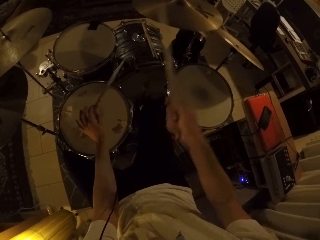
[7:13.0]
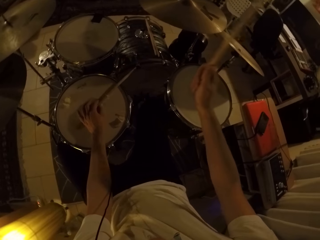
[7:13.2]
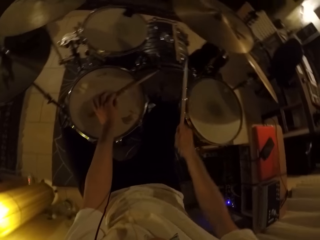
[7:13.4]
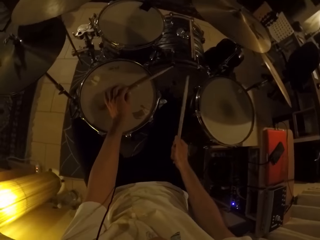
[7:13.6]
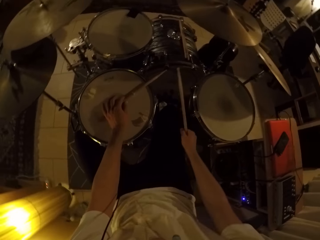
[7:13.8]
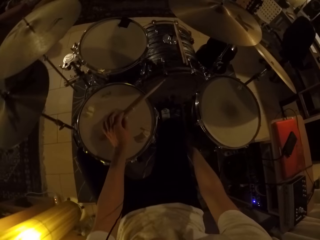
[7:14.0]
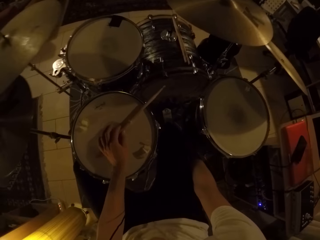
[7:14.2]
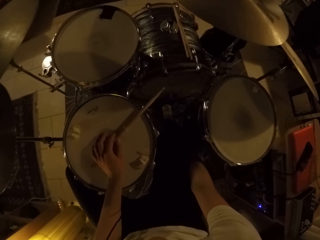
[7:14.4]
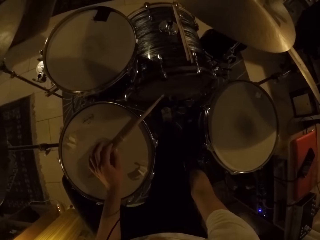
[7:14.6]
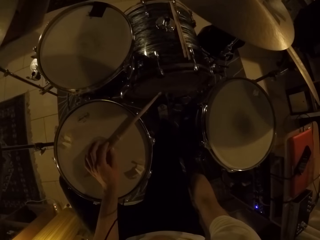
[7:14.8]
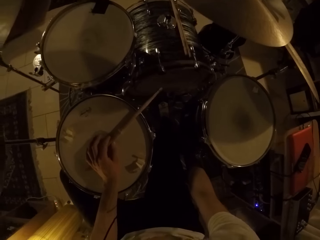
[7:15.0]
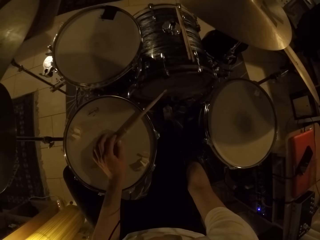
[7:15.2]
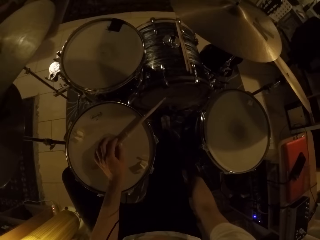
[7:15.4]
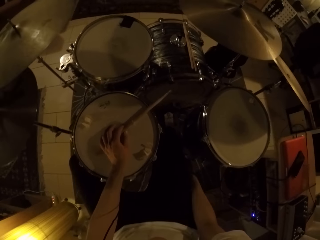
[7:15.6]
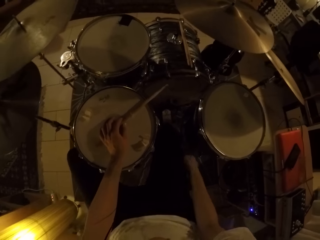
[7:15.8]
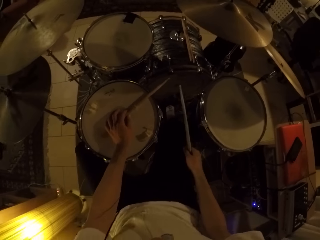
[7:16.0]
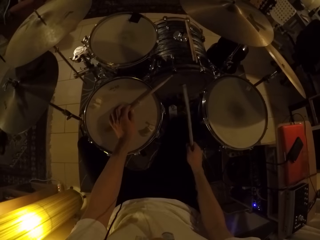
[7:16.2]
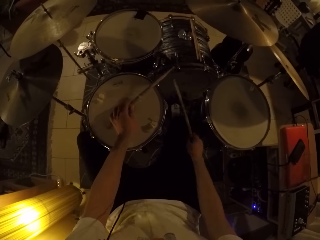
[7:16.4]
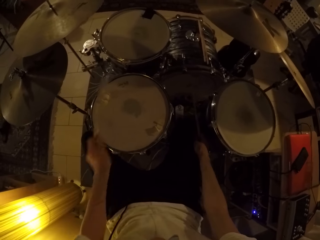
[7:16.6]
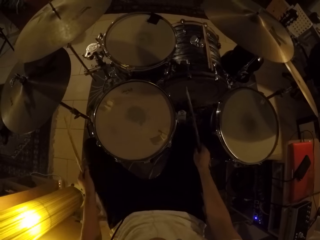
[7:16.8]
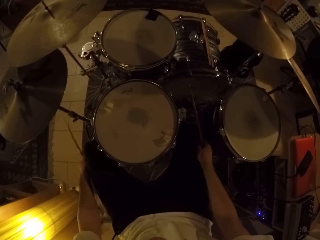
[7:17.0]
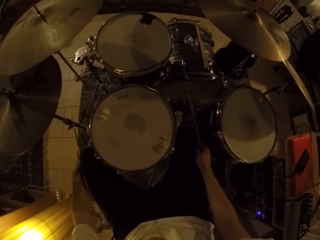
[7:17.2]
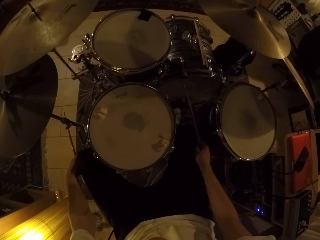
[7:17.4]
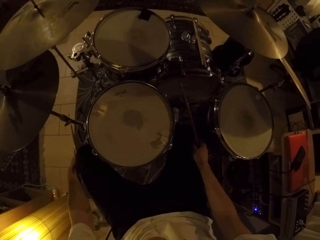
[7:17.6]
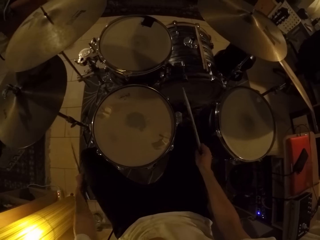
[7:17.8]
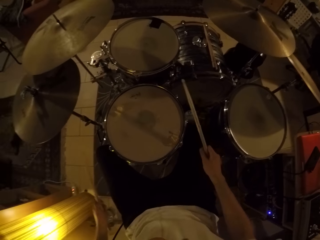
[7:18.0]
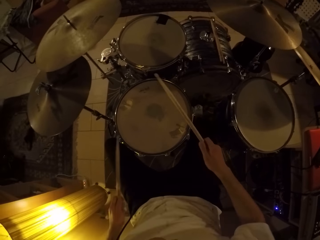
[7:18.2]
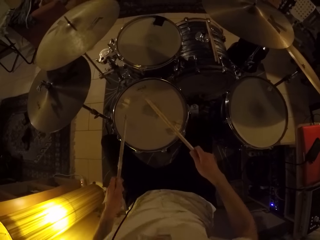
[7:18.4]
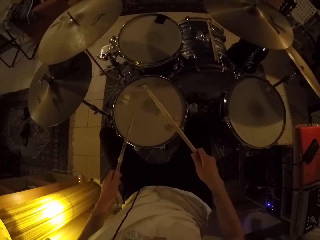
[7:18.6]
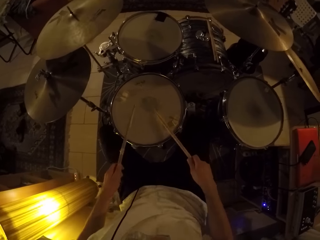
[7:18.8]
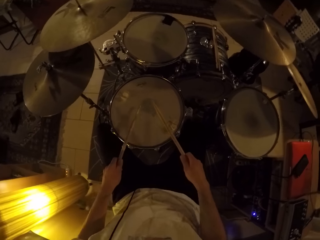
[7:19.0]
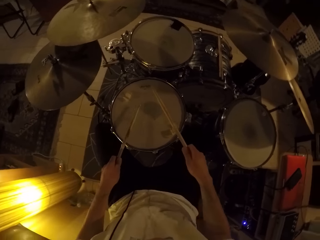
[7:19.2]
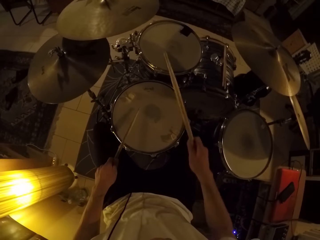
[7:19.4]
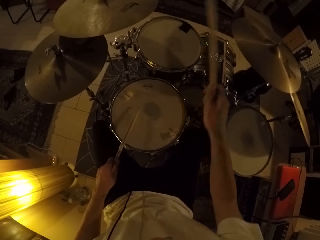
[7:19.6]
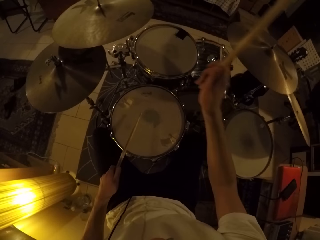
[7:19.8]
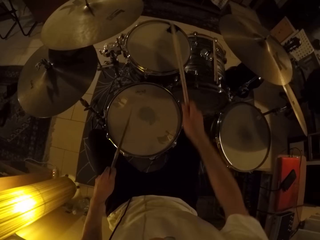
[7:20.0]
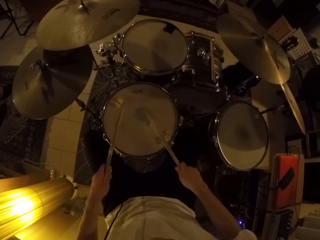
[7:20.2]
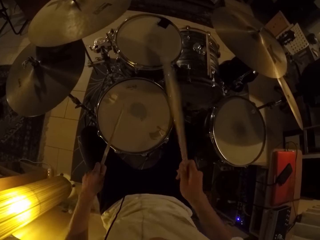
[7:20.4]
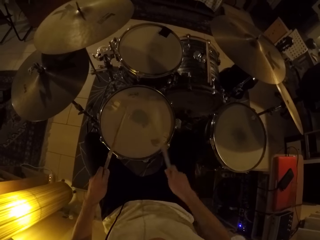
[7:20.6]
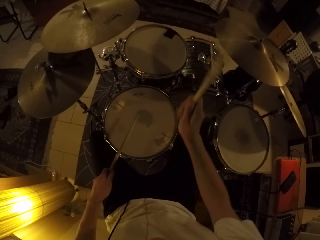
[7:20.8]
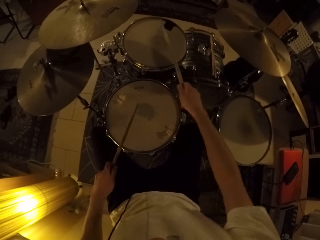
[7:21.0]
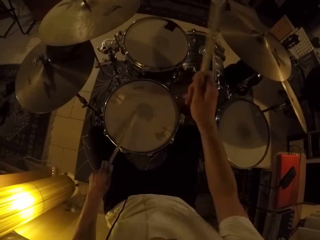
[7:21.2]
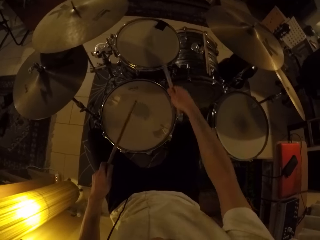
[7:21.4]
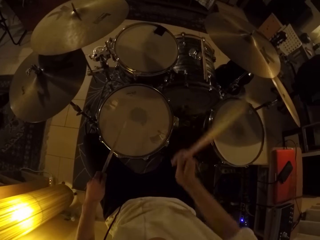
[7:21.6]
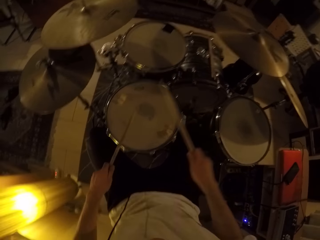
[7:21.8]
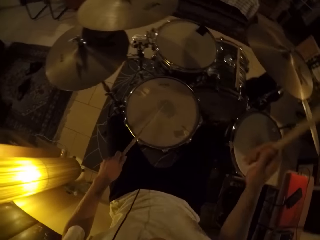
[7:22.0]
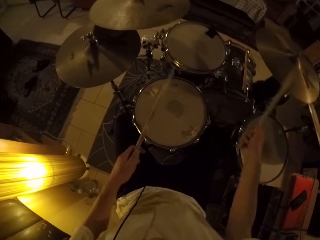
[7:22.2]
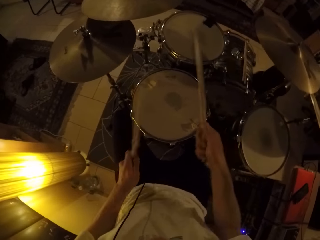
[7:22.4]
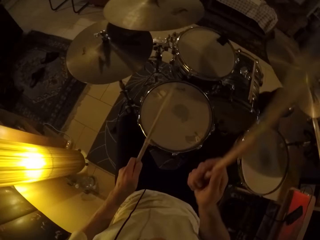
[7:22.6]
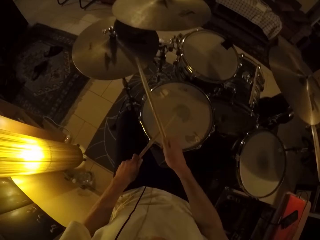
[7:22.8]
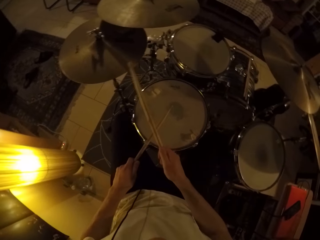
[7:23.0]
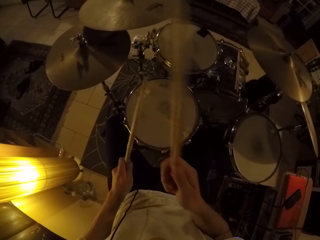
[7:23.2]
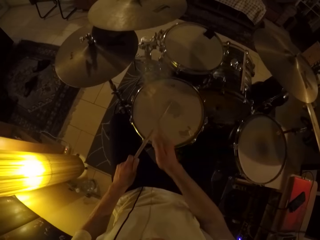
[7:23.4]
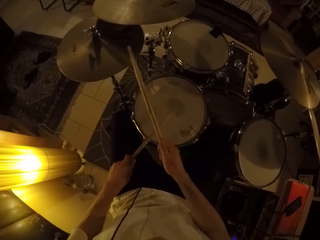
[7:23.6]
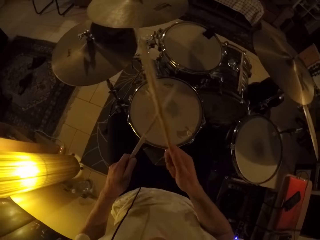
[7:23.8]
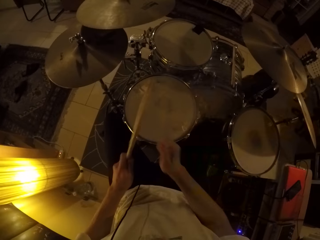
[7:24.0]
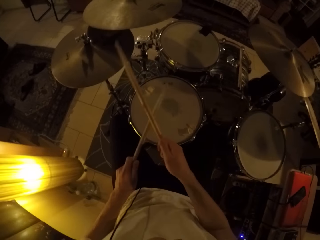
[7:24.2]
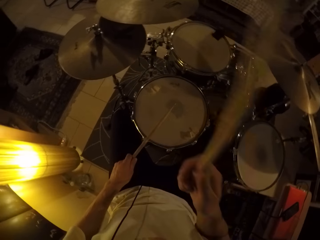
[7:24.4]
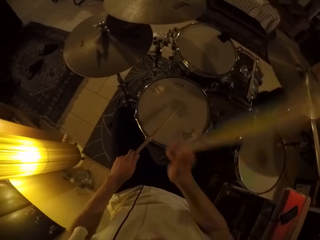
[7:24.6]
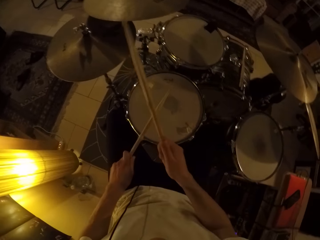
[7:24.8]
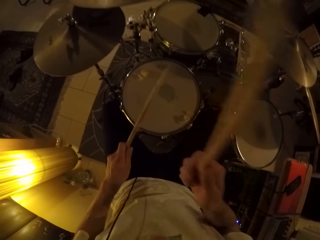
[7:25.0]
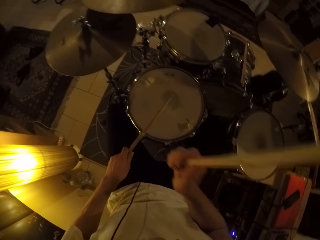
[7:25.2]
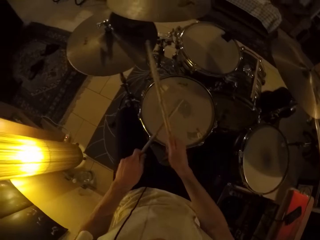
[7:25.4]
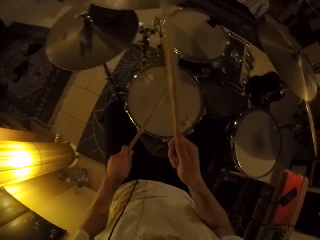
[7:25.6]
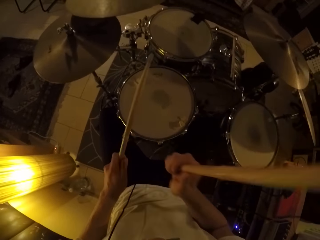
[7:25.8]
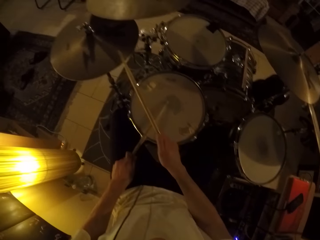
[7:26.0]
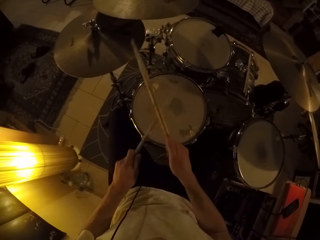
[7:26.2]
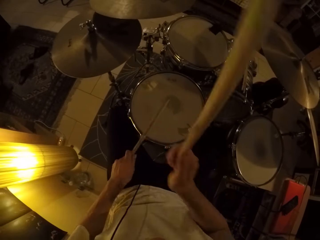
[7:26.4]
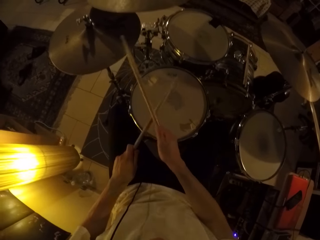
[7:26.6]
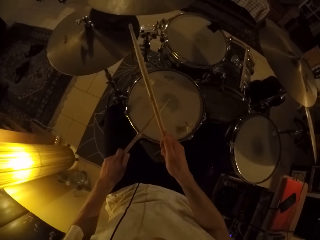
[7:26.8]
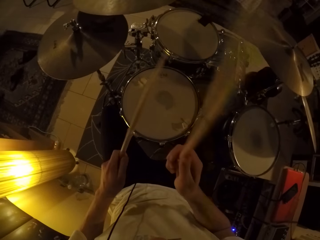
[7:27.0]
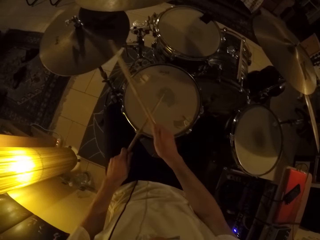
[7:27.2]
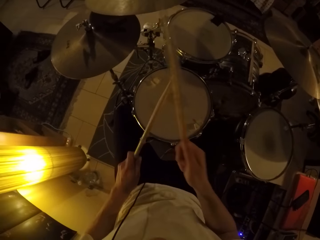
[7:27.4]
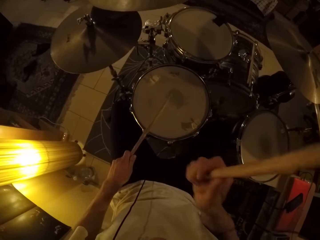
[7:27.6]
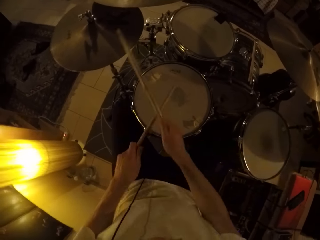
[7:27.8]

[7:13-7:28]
The camera wearer touches his leg with his right hand. He lowers the right hand. He lowers the left hand. He touches his leg with his left hand. He drums on the drum set with the drumsticks in both hands. He plays the drum and plays the cymbal.

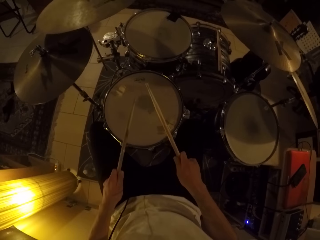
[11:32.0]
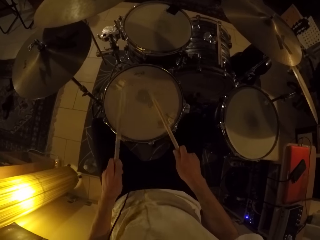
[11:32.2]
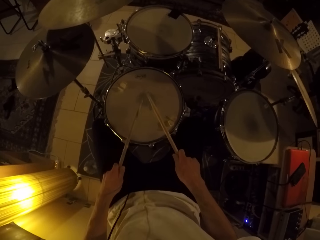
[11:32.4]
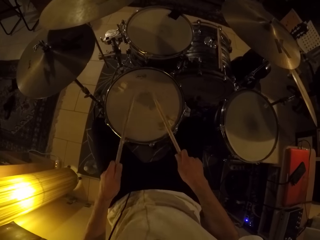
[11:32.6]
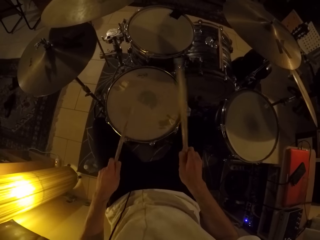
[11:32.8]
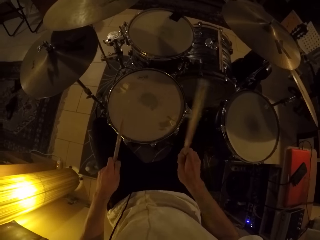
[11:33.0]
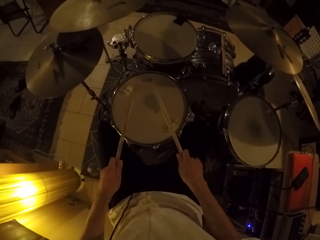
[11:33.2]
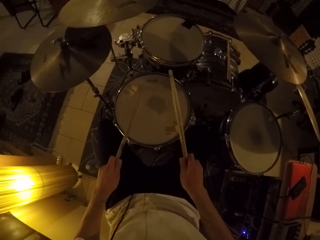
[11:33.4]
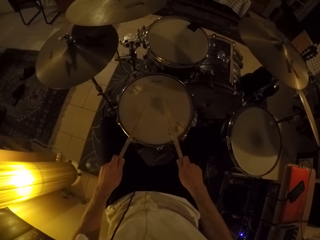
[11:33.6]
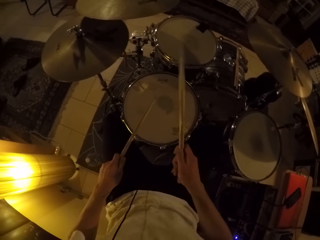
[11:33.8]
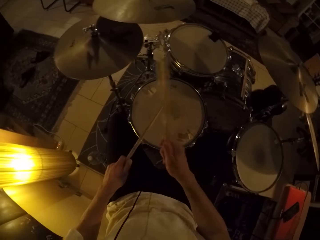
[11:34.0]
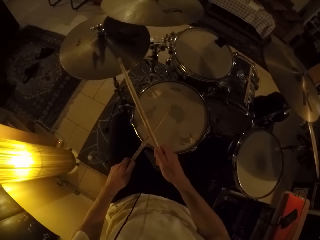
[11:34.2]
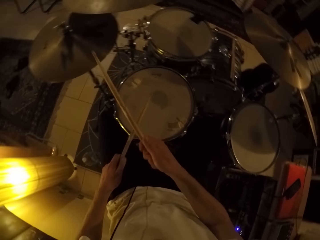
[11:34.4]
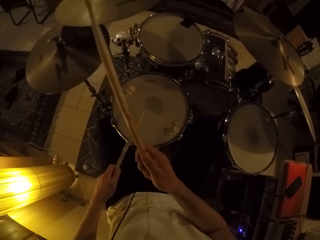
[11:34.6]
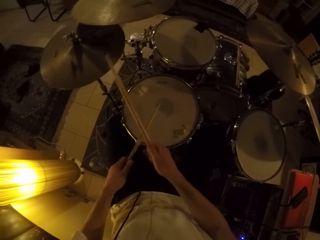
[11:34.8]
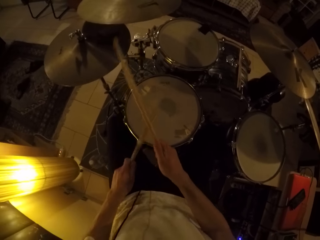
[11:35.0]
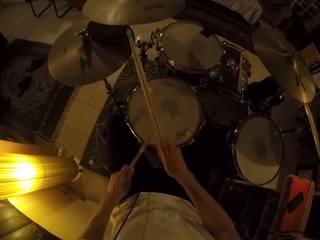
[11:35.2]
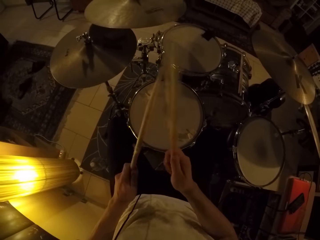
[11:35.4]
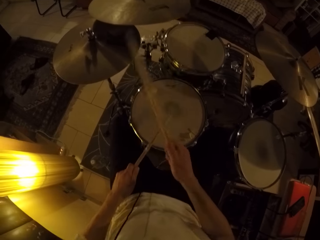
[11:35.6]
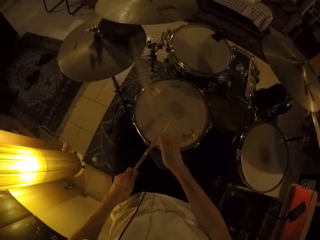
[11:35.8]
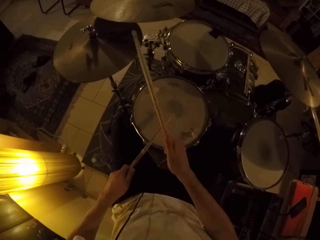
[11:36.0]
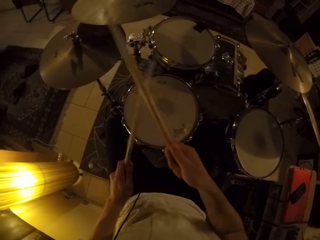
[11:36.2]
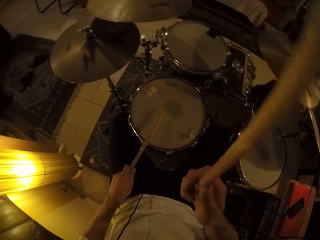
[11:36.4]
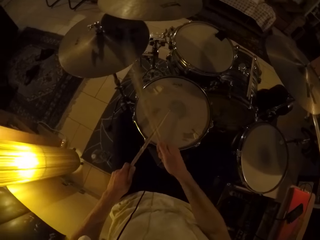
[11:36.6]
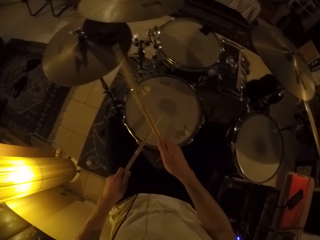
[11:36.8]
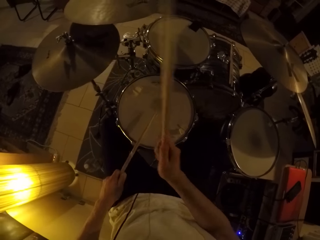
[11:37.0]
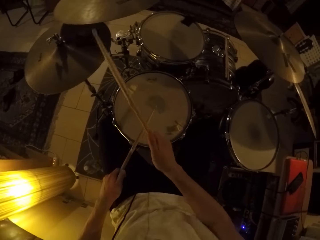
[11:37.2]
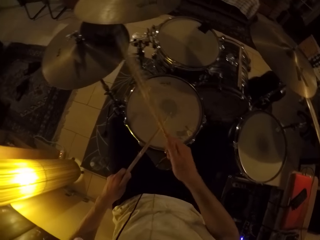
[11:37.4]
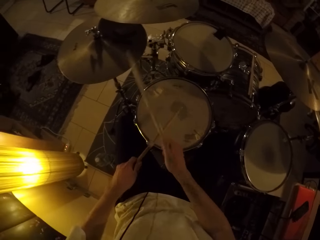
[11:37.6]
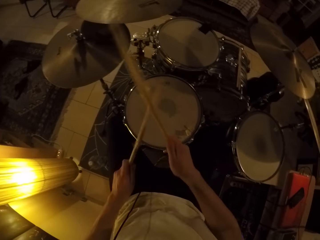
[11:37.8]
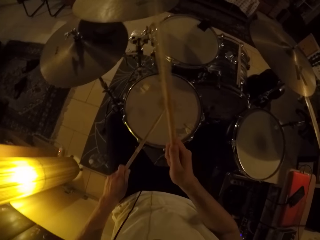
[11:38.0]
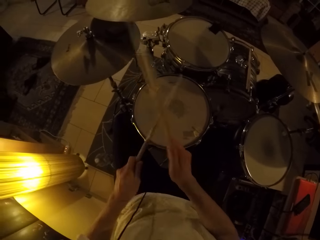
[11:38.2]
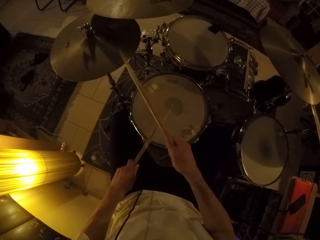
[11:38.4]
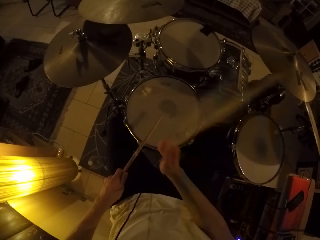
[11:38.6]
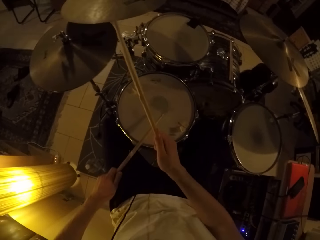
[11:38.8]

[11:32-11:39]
The camera wearer plays the drum set with two drumsticks in both hands.
